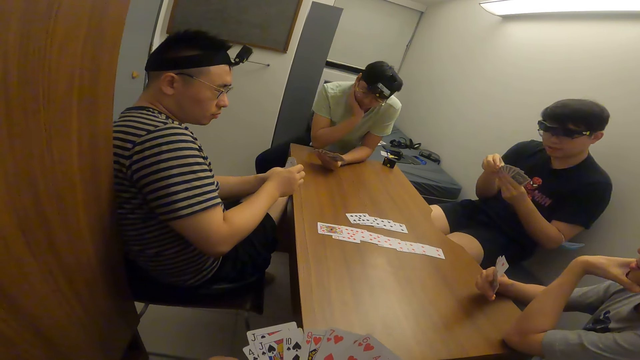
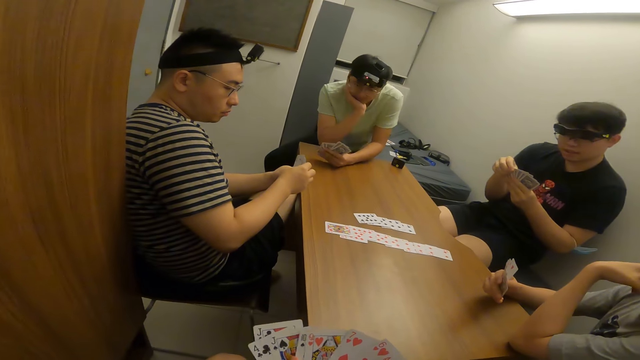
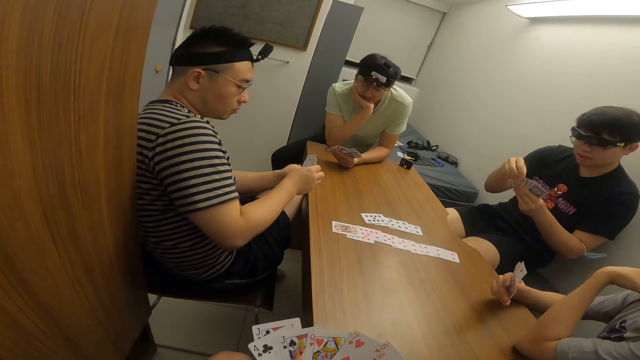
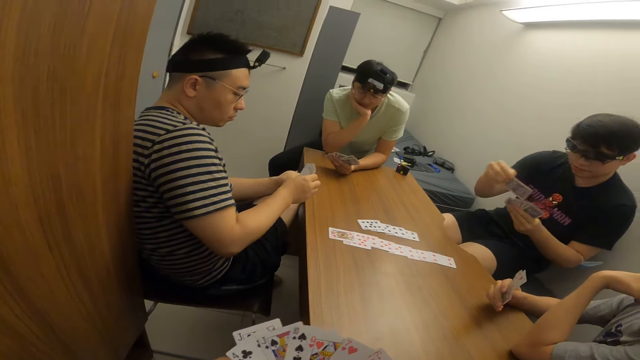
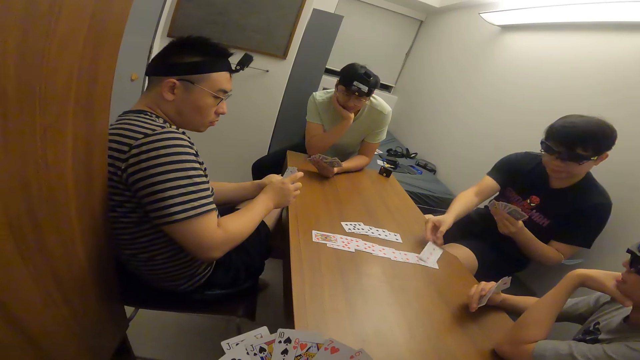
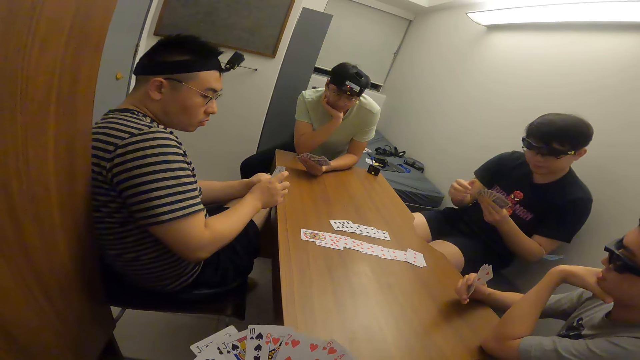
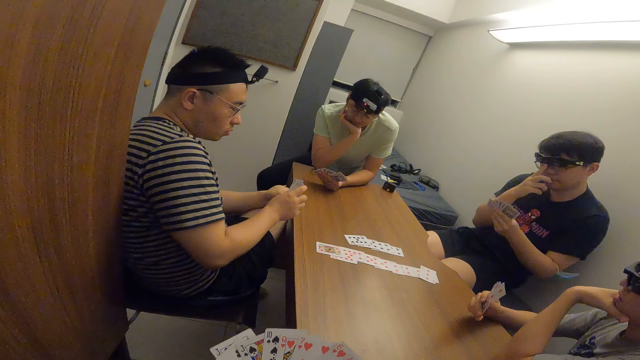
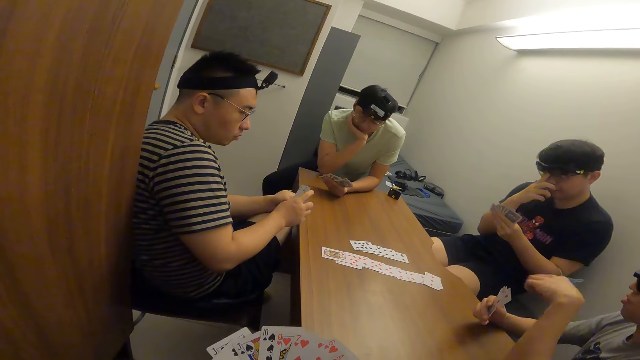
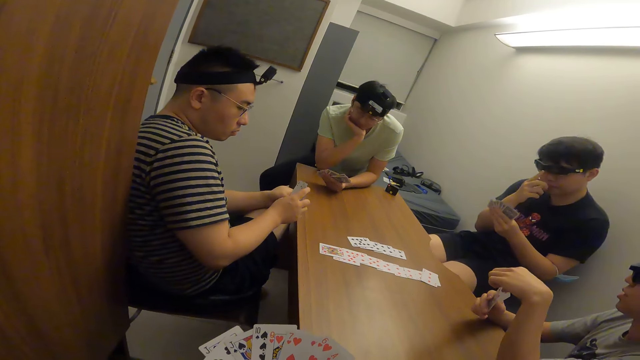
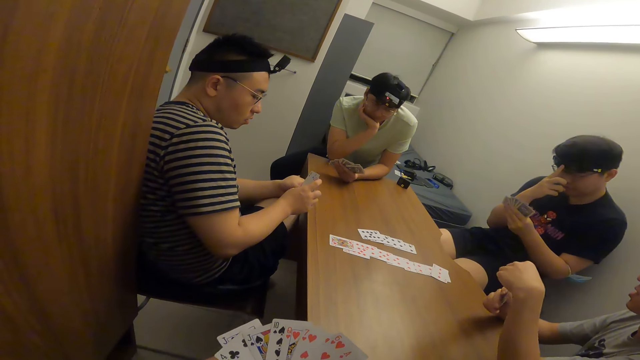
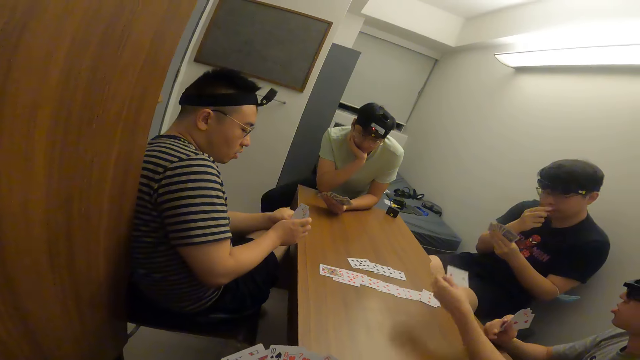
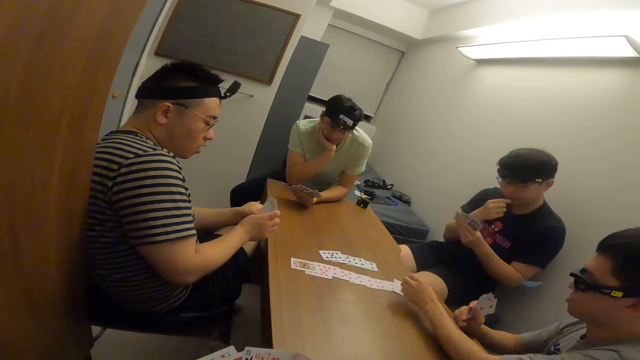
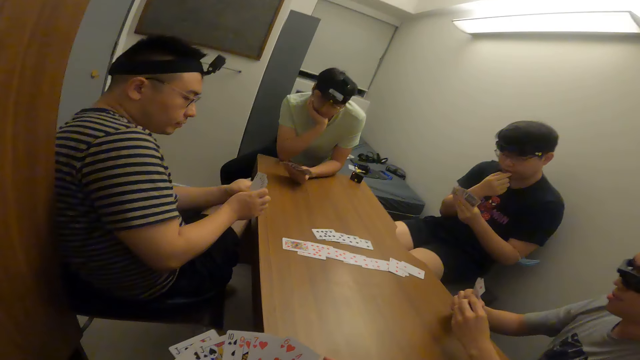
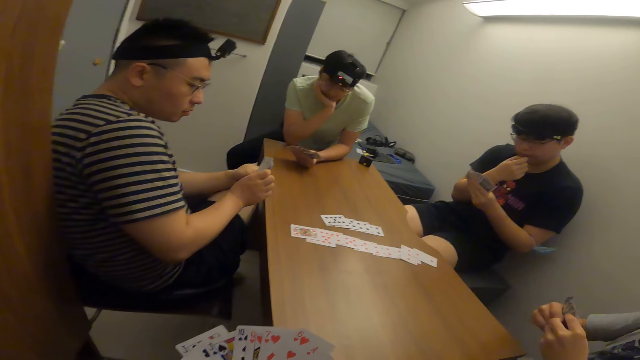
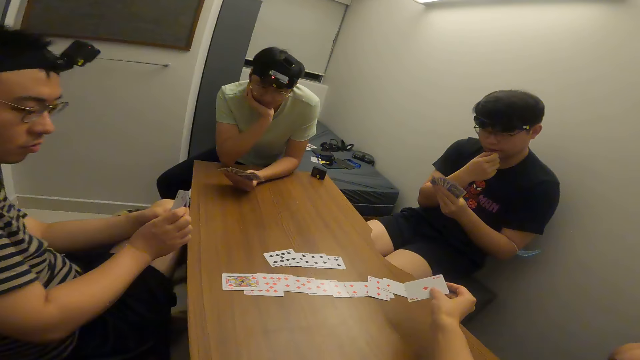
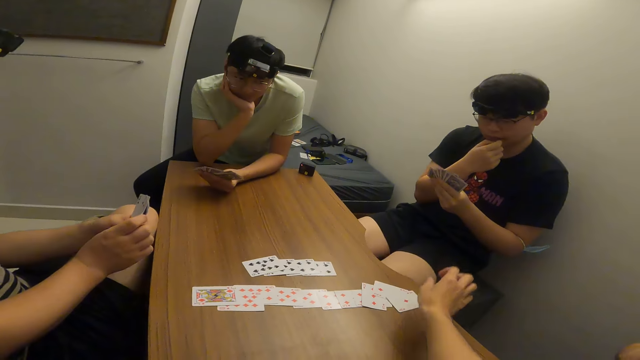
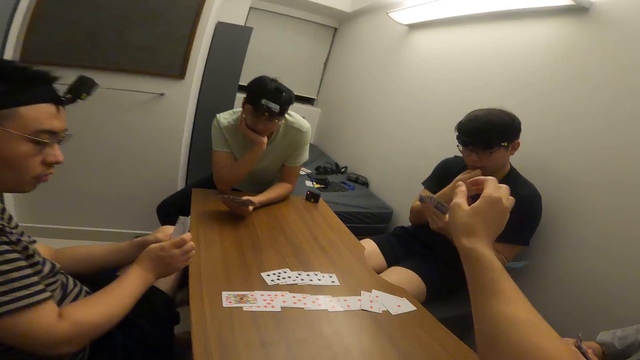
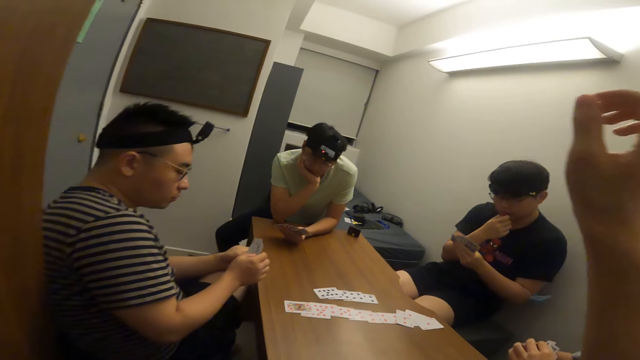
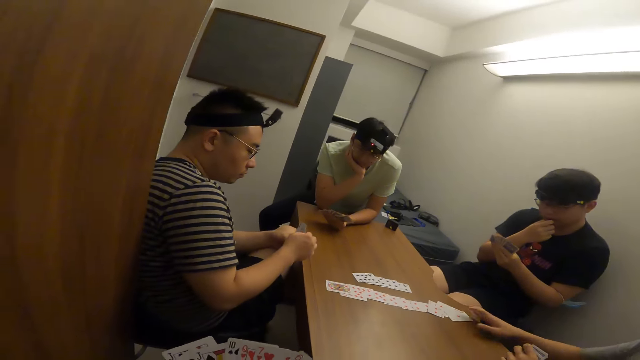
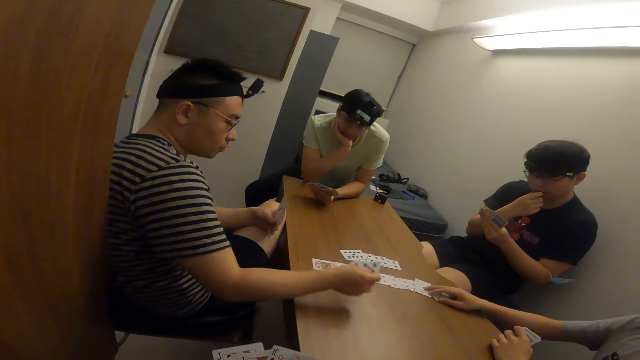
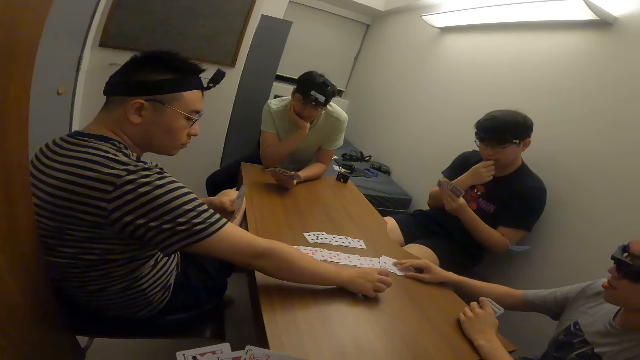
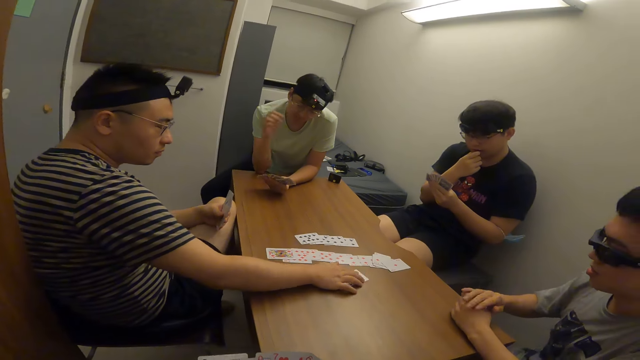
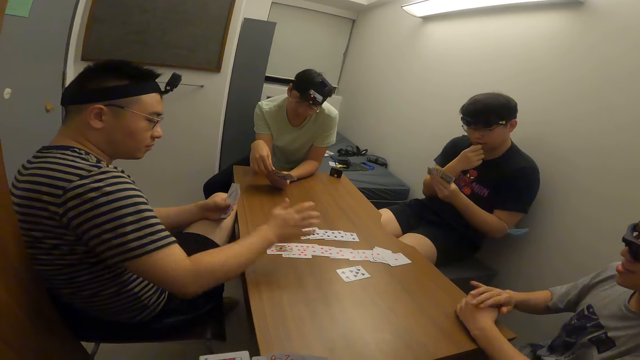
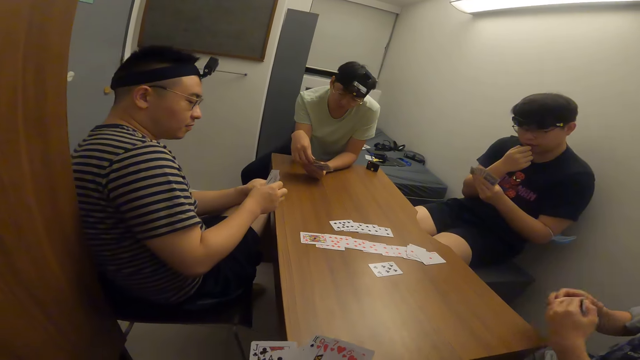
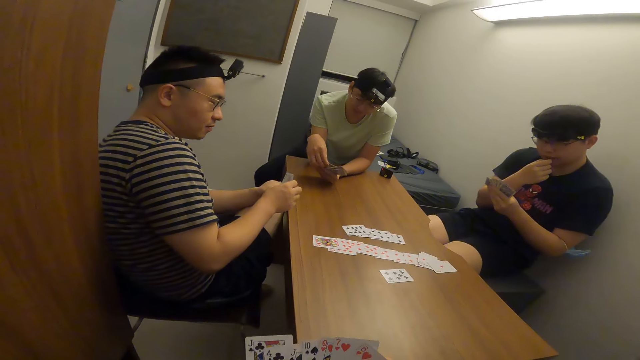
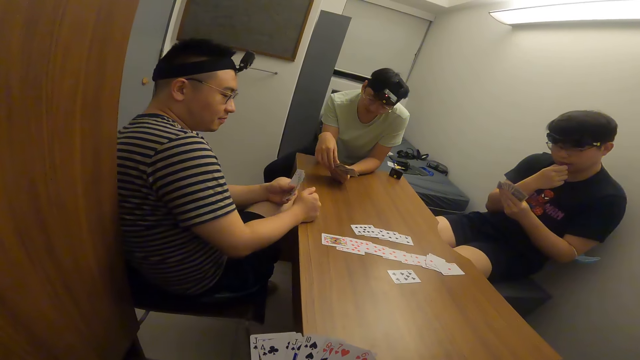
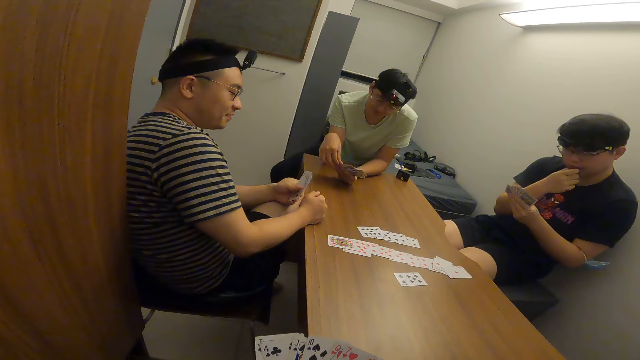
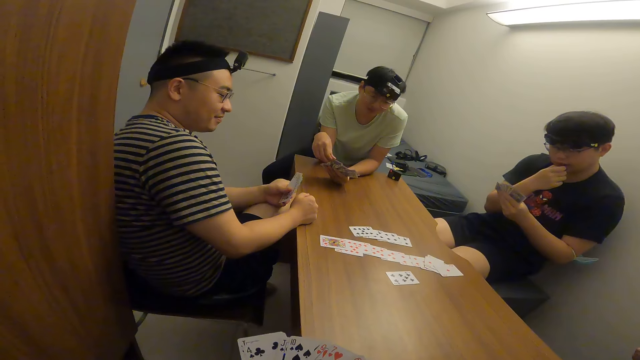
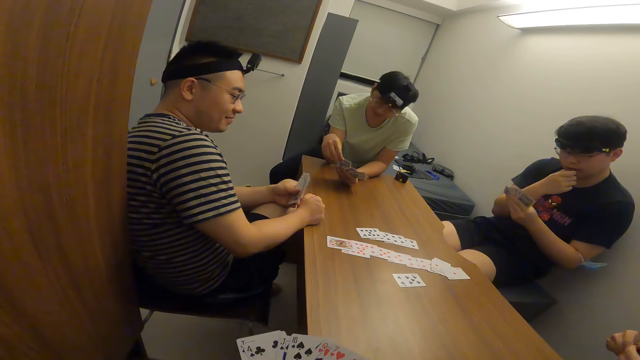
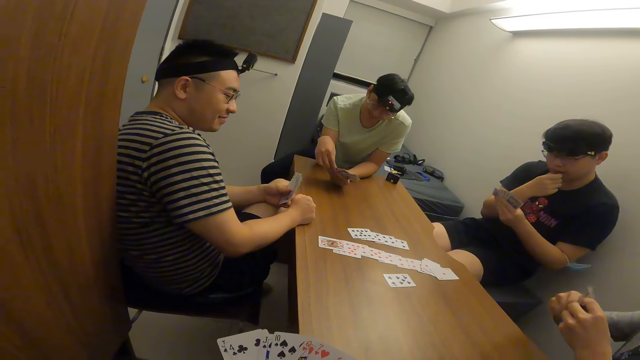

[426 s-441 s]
A man places a card on the table with his right hand. Another man places a card on the table with his right hand. The camera wearer places a card on the table with his right hand. A third man places a card on the table with his right hand. The second man moves the cards. The camera wearer shuffles the card.

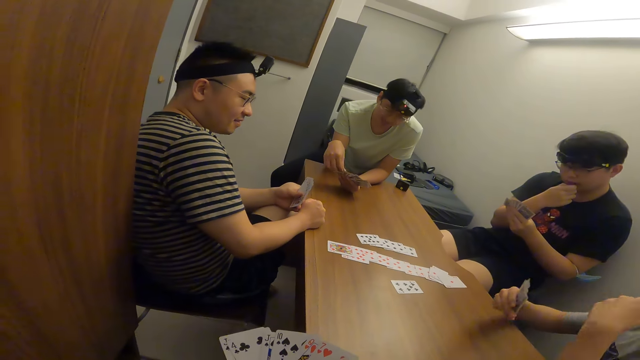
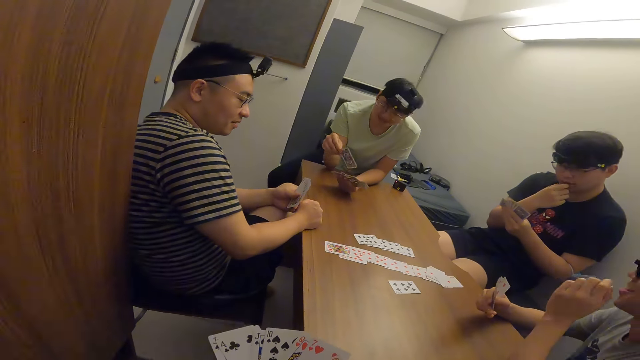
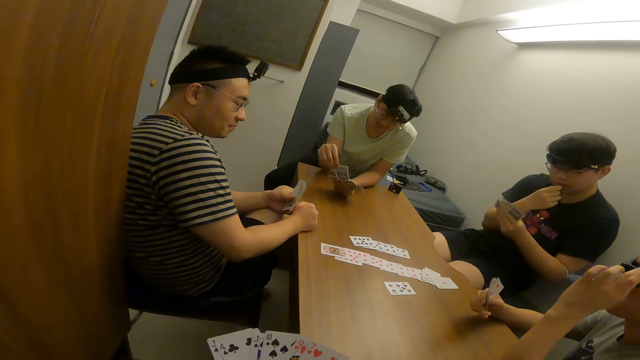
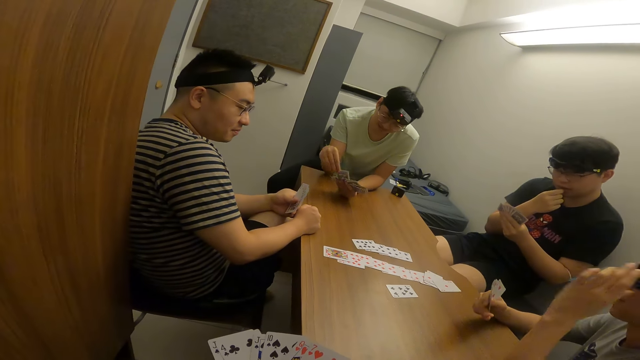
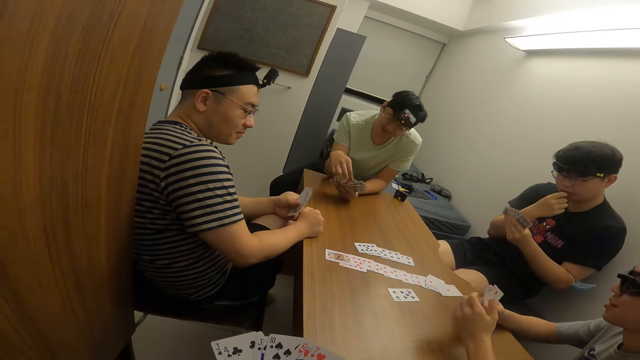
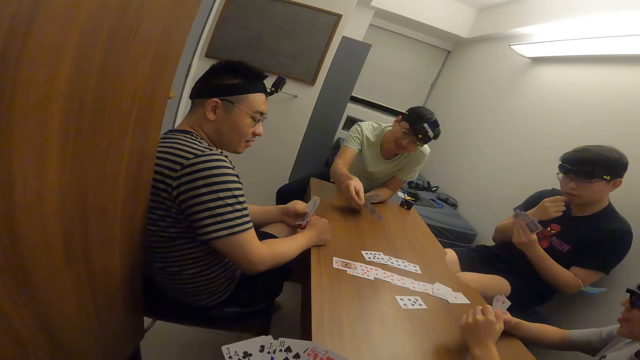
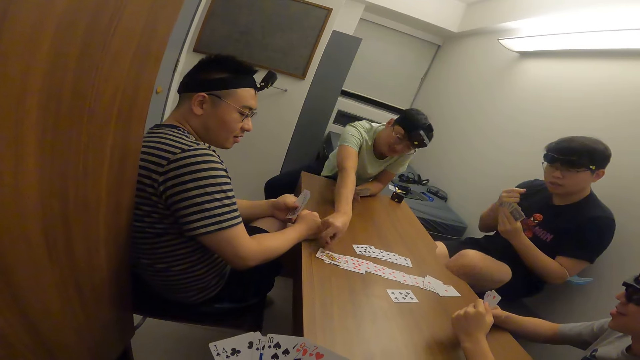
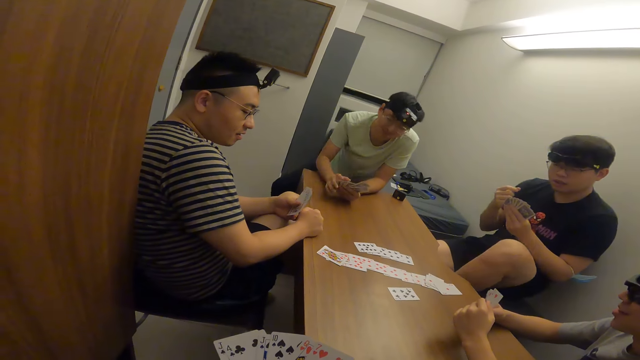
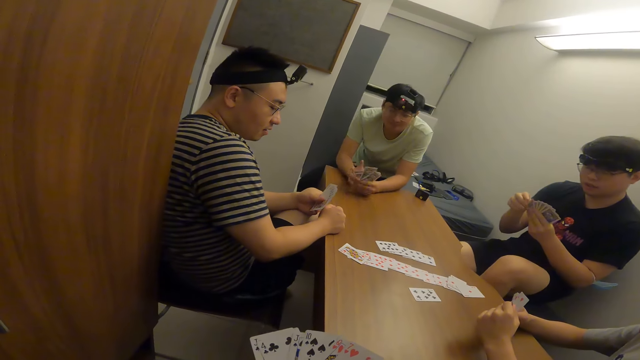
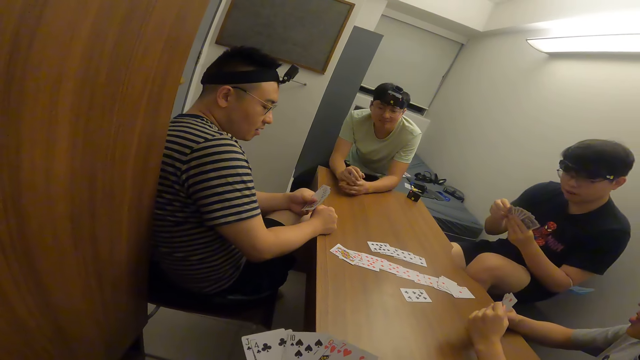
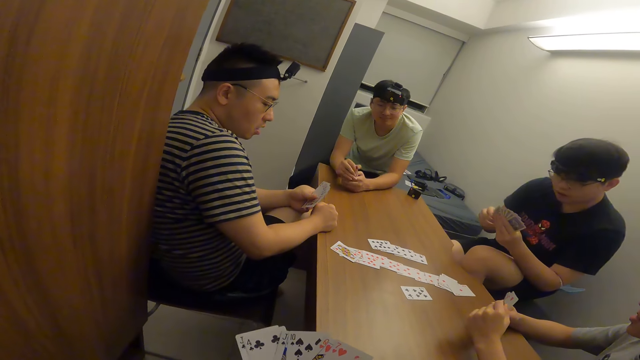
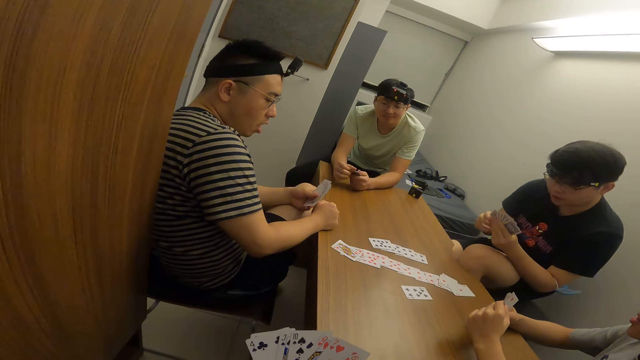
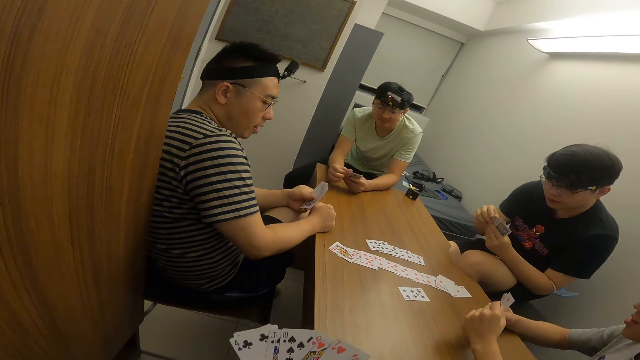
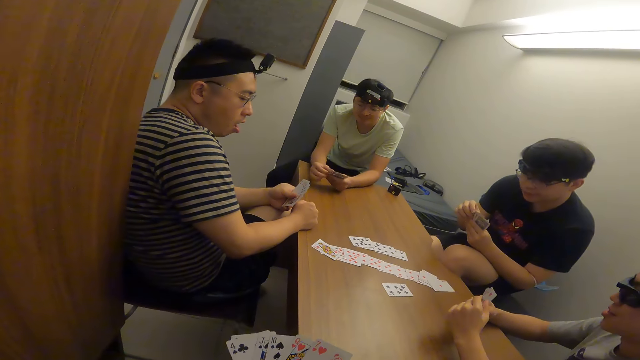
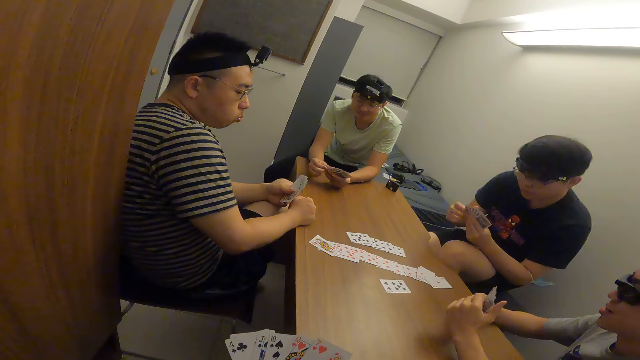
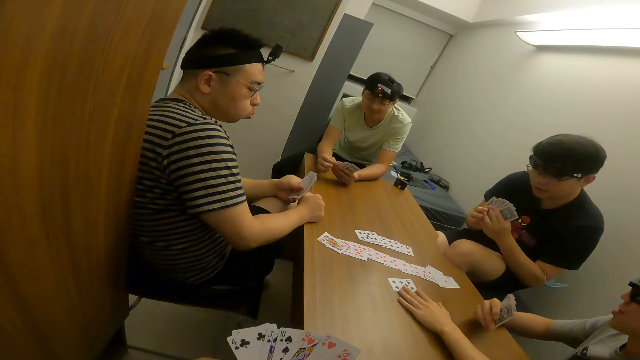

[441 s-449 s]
A man places a card on the table with his right hand.
